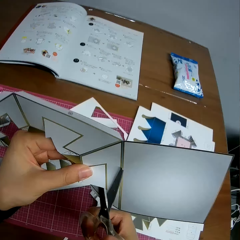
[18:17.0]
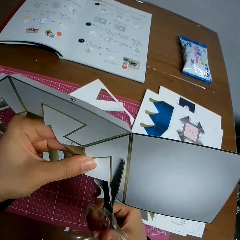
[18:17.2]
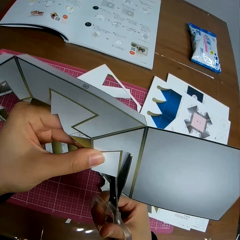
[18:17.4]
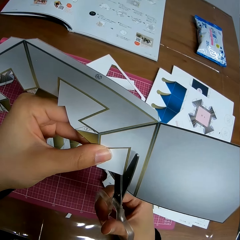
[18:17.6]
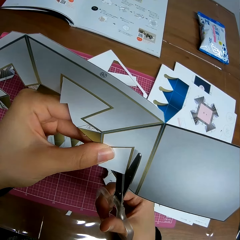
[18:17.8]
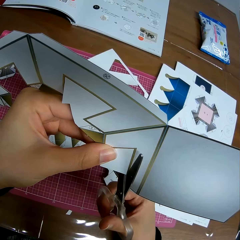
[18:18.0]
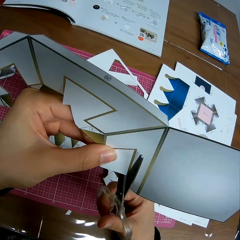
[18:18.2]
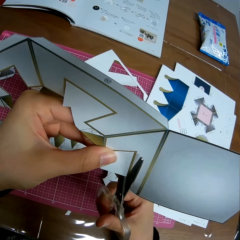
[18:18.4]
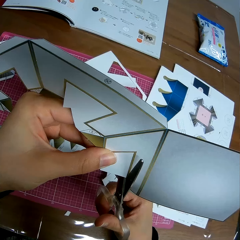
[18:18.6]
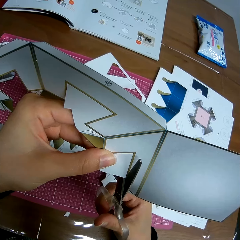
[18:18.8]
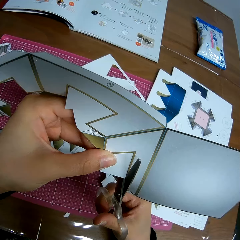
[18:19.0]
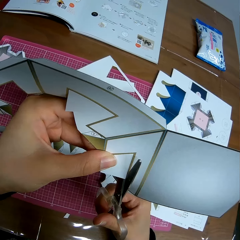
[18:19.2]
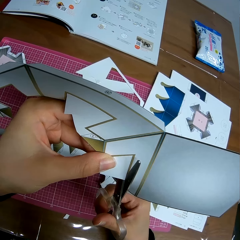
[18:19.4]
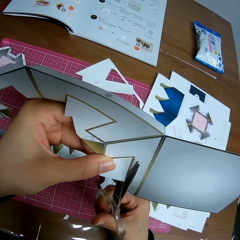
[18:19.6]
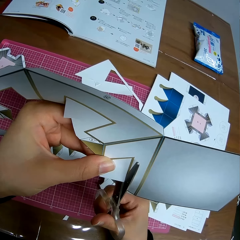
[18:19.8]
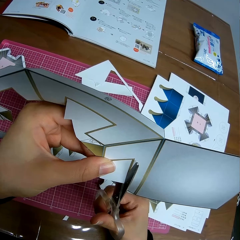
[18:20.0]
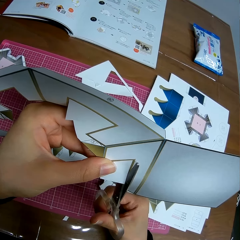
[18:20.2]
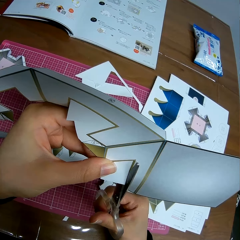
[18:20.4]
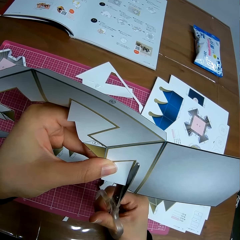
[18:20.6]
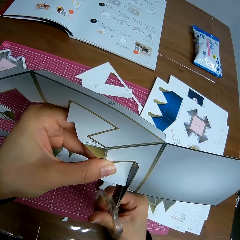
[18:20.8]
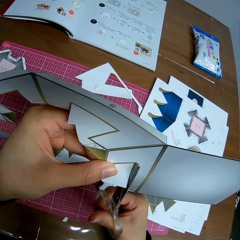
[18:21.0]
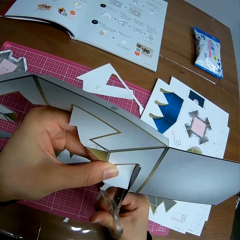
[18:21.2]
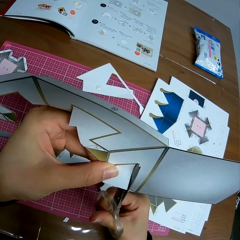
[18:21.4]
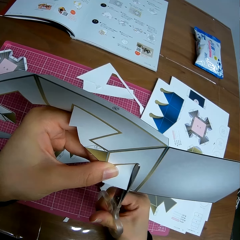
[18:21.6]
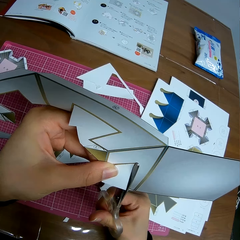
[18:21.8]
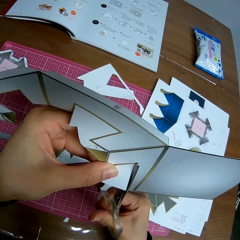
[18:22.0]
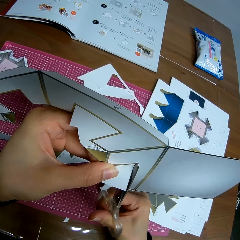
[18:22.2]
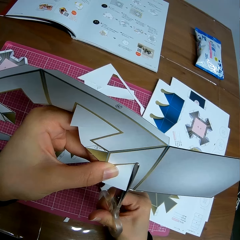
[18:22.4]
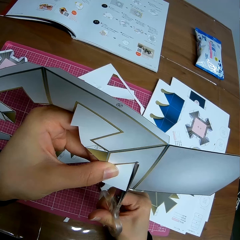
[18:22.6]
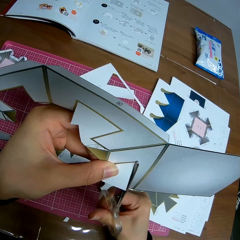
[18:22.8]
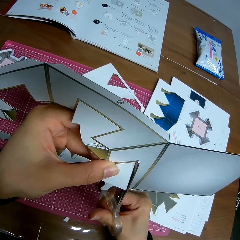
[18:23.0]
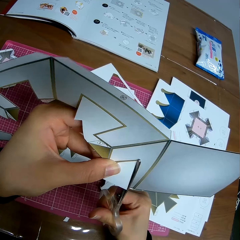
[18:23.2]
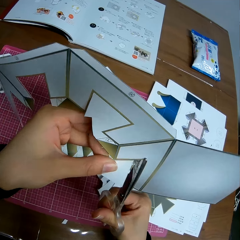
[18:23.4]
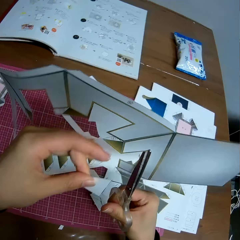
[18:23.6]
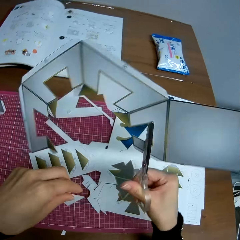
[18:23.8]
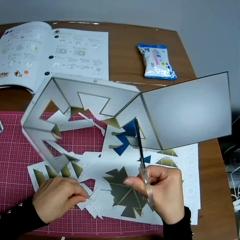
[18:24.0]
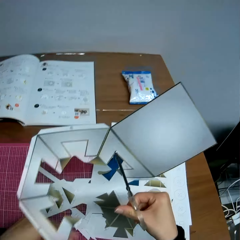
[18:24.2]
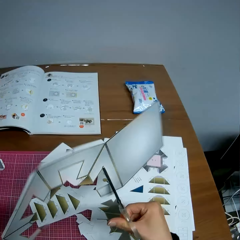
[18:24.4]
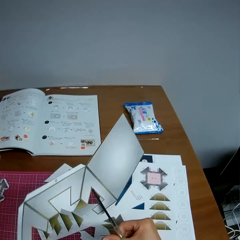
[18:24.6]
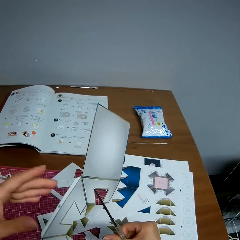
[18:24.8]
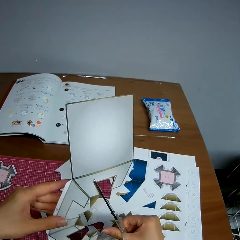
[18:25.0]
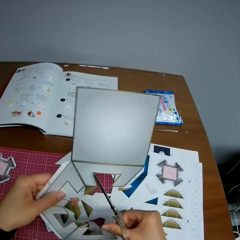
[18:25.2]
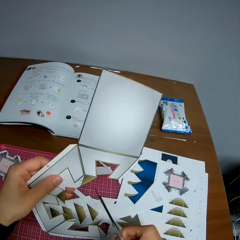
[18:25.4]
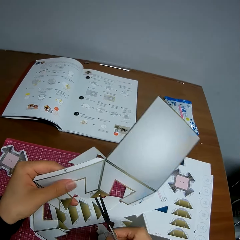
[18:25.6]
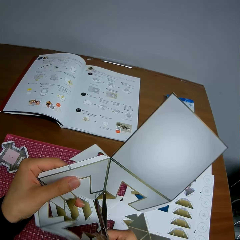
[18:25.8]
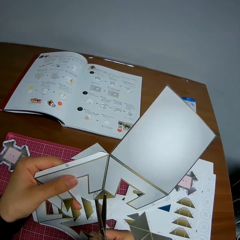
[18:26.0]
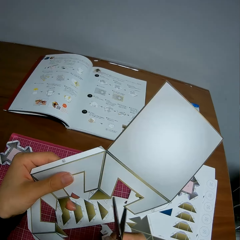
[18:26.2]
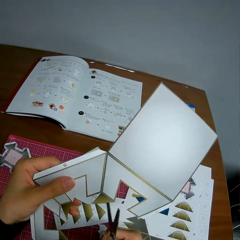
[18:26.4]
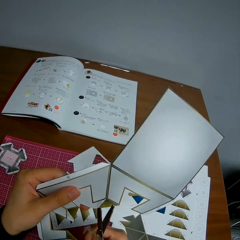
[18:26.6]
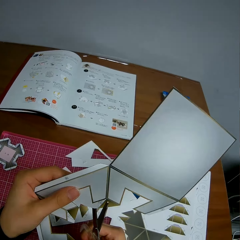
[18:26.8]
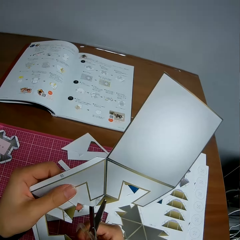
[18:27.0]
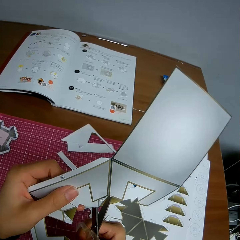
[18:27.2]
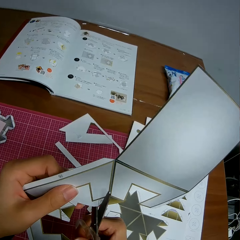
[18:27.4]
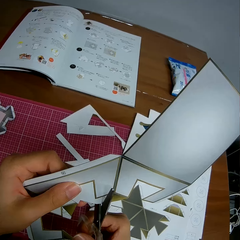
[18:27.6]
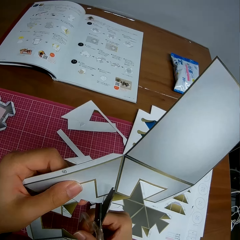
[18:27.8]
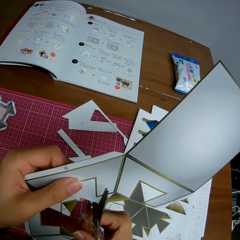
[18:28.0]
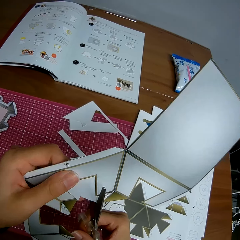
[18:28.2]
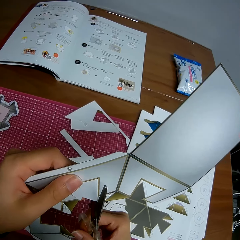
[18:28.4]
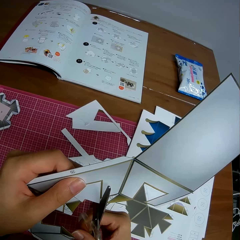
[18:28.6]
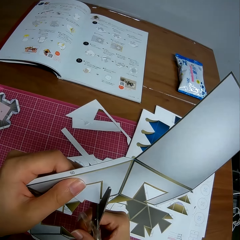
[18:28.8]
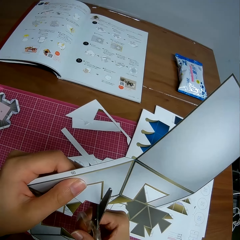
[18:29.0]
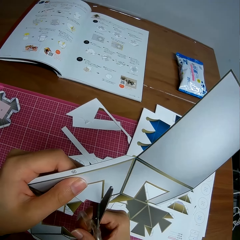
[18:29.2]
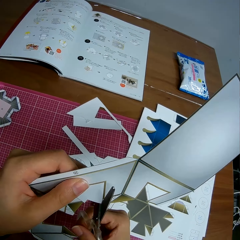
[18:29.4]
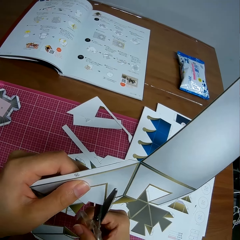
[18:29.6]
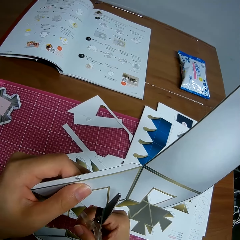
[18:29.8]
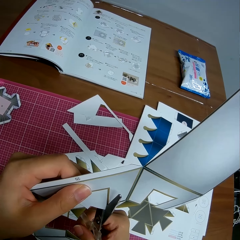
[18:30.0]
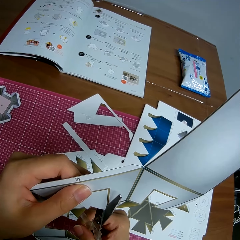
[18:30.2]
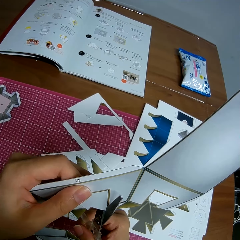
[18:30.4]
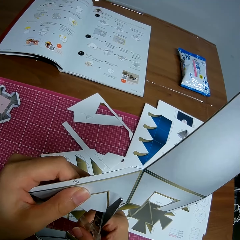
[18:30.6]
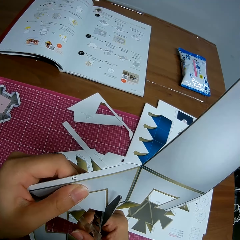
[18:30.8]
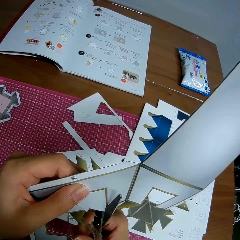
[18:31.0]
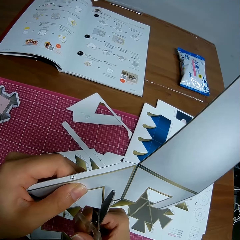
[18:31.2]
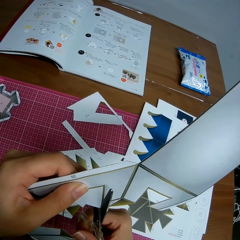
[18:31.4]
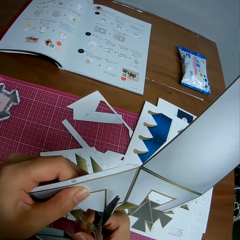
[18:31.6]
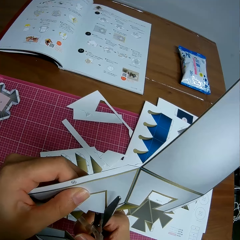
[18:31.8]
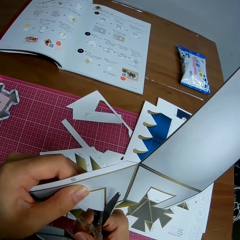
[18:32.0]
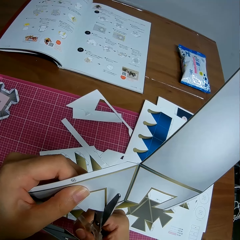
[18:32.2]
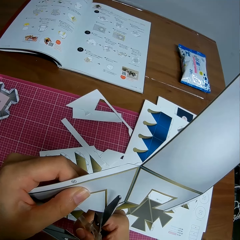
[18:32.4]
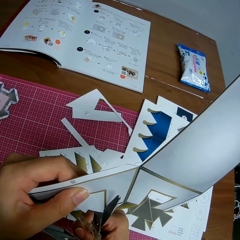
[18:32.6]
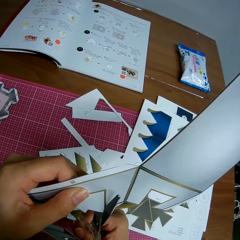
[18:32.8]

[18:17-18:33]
The camera wearer cuts a piece of crafting paper. They drop the cut out piece of the paper design on the table. They continue to cut out the paper design.

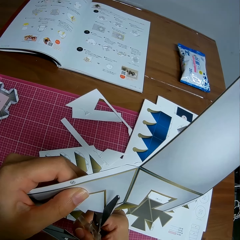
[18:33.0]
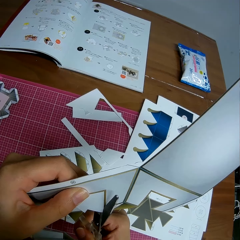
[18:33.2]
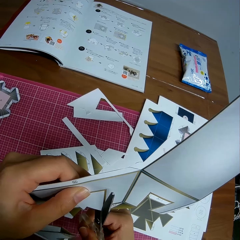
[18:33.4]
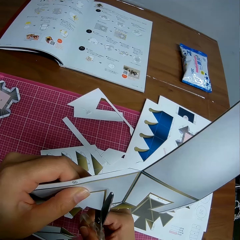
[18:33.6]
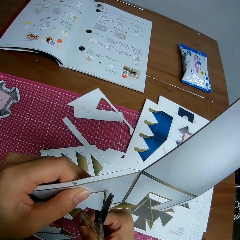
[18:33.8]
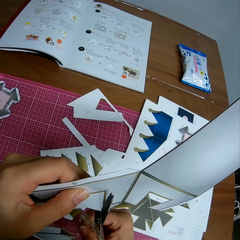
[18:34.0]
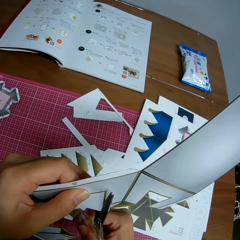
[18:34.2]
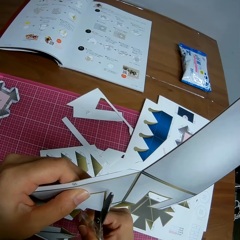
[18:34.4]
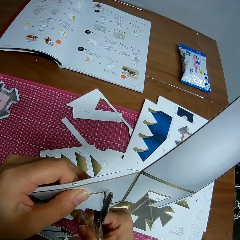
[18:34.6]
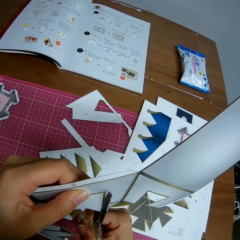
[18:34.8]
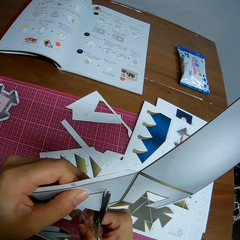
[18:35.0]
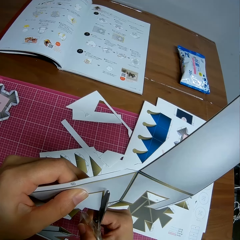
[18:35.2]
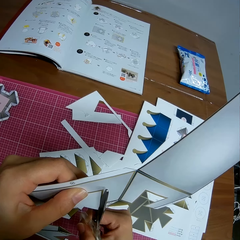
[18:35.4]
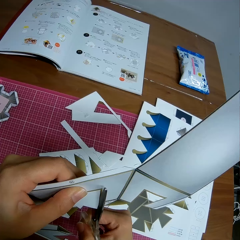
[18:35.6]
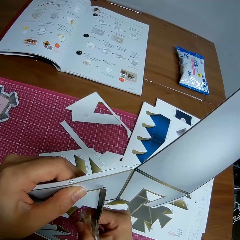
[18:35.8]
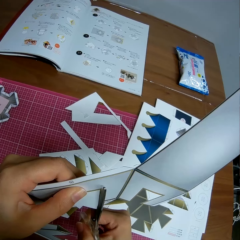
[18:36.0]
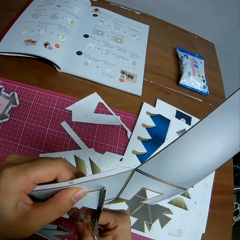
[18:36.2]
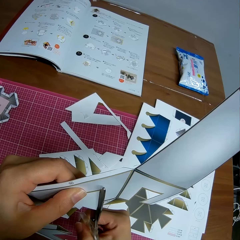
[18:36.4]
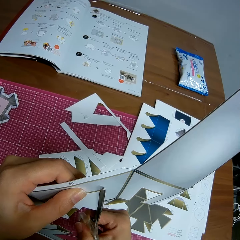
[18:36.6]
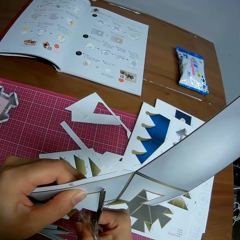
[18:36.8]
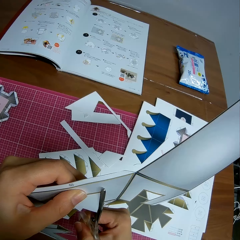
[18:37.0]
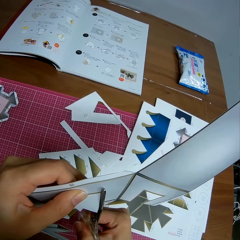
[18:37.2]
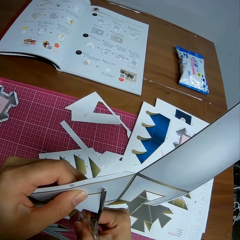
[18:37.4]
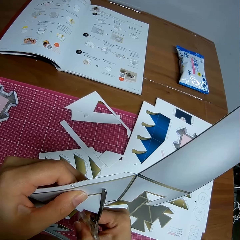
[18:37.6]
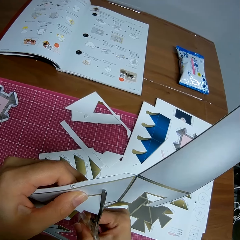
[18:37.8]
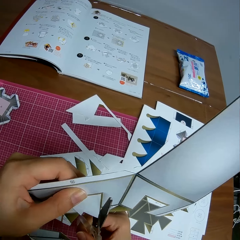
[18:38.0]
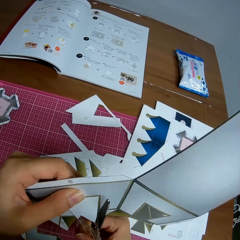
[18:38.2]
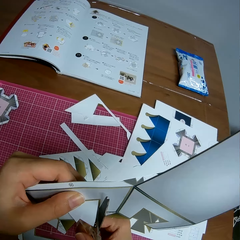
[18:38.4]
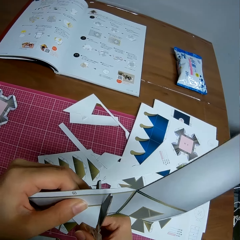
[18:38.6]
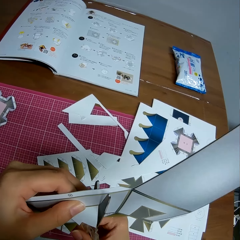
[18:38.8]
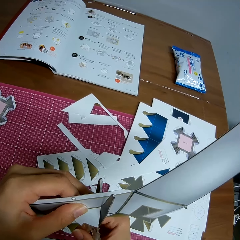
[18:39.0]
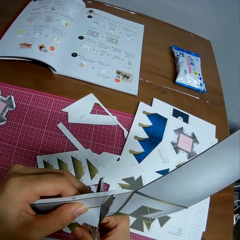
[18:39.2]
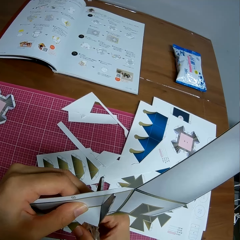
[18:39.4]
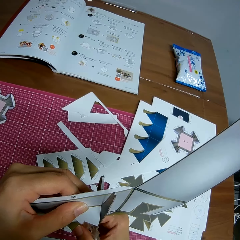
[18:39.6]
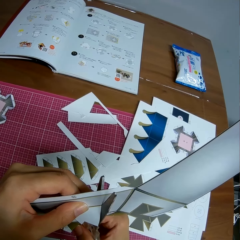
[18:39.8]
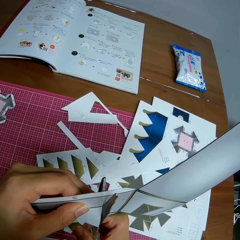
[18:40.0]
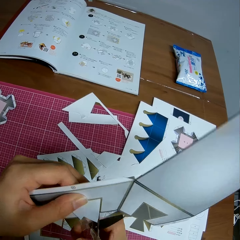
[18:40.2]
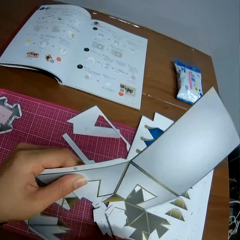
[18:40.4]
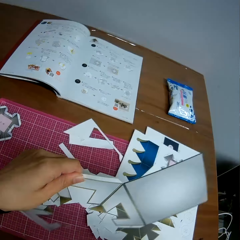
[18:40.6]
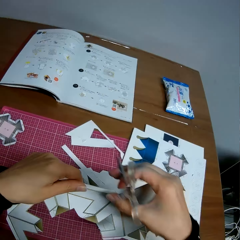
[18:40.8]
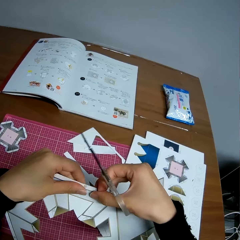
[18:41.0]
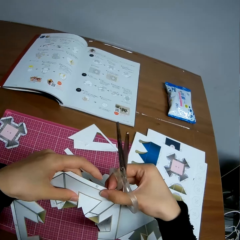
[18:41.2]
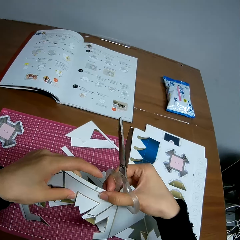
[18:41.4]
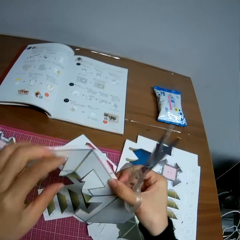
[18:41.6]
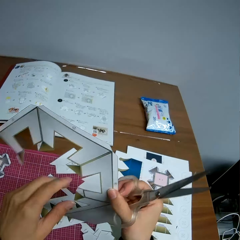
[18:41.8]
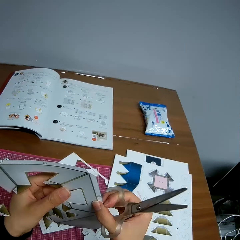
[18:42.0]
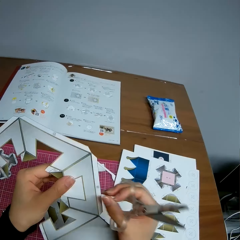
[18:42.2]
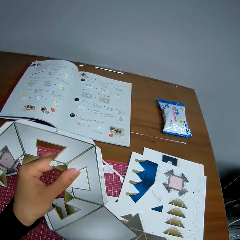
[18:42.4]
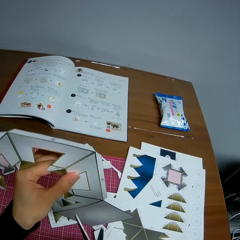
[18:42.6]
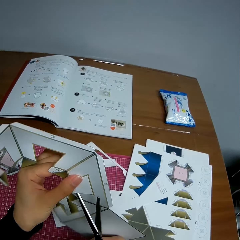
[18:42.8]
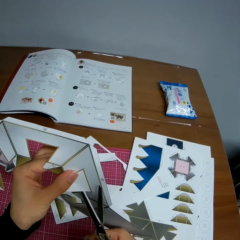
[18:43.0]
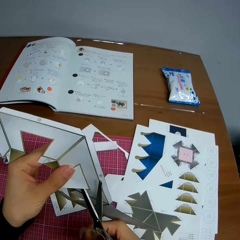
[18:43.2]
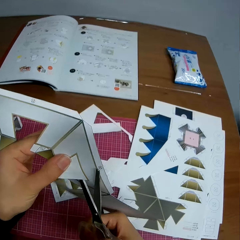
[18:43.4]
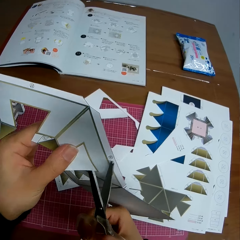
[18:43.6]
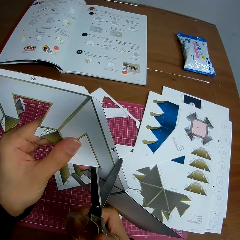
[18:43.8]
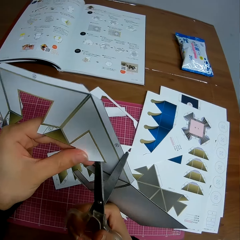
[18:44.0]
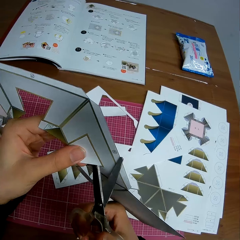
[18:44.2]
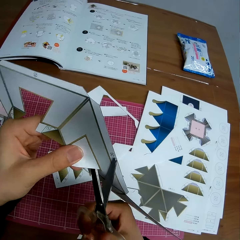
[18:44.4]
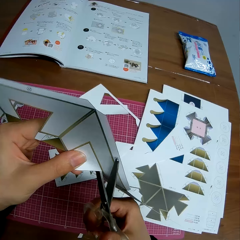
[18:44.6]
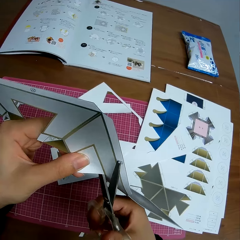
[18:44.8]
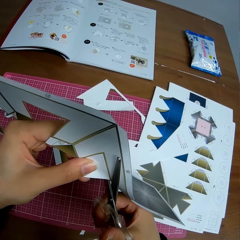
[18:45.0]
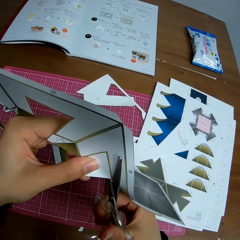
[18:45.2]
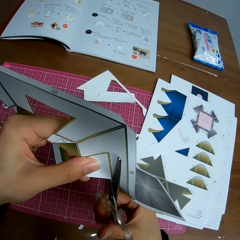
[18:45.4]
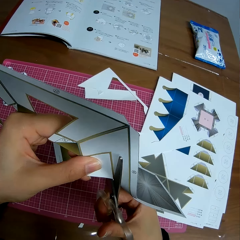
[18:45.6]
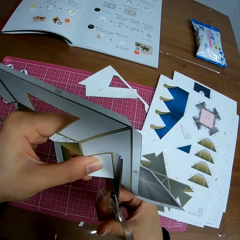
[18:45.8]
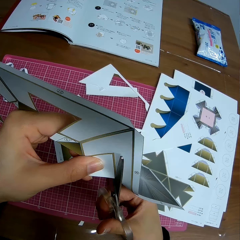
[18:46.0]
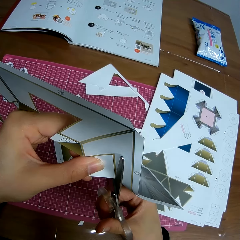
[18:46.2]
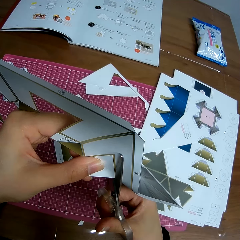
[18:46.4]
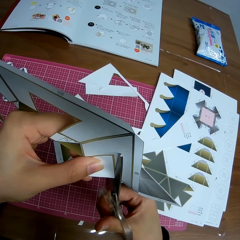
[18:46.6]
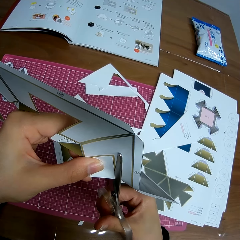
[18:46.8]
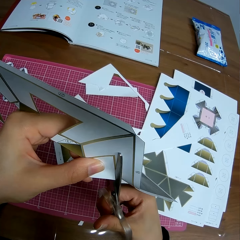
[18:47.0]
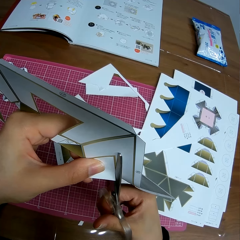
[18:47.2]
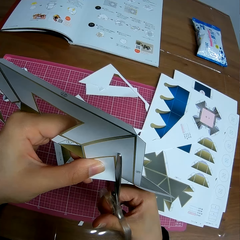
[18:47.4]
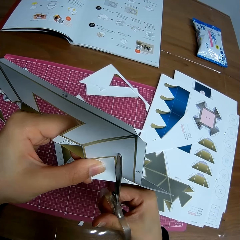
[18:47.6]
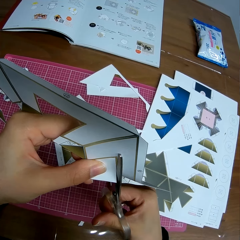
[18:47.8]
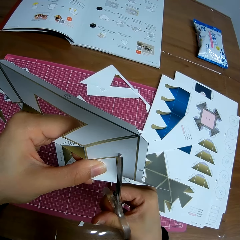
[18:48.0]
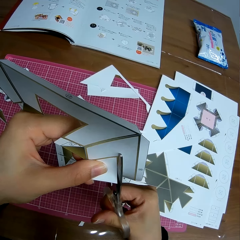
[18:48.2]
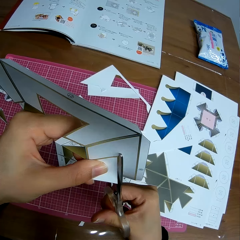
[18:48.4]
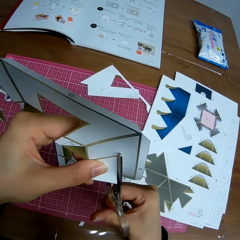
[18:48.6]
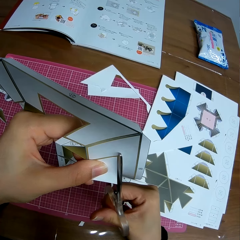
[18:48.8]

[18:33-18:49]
The camera wearer rotates the crafting paper. They pull the paper design. They cut a piece of the crafting paper.
